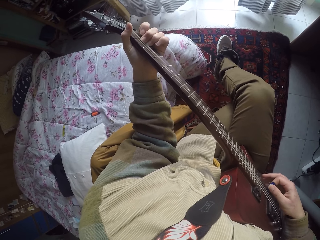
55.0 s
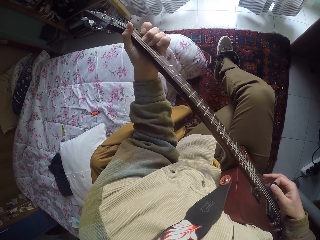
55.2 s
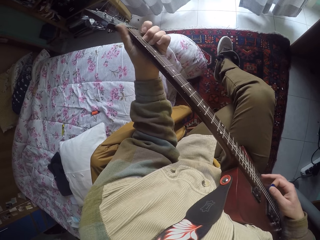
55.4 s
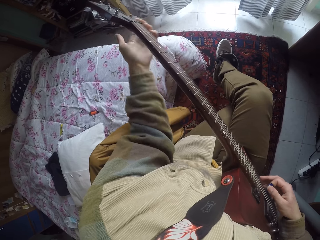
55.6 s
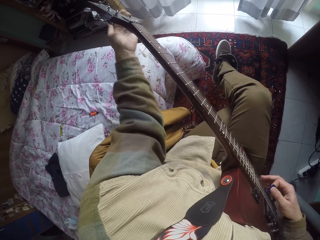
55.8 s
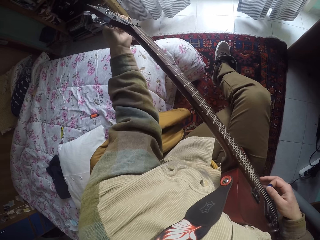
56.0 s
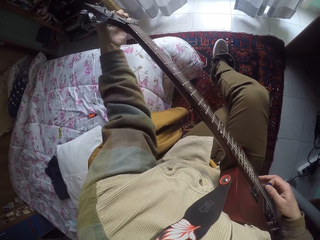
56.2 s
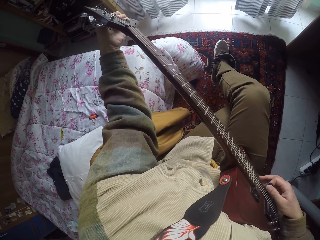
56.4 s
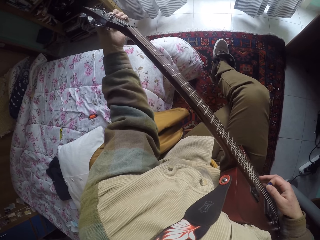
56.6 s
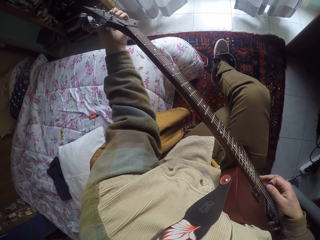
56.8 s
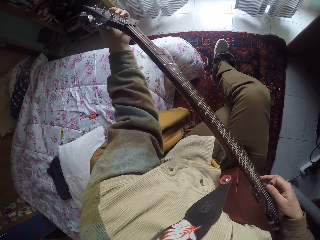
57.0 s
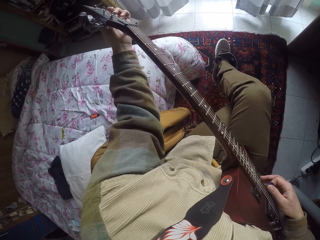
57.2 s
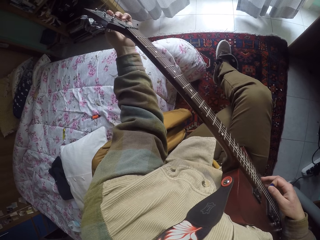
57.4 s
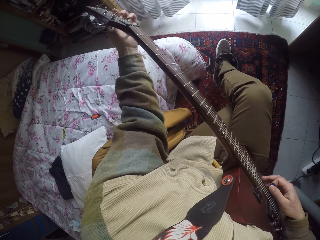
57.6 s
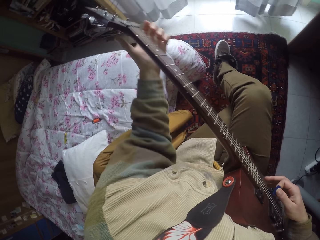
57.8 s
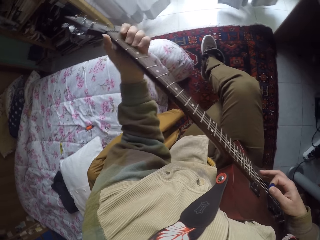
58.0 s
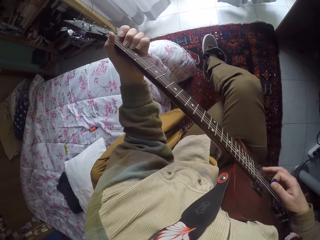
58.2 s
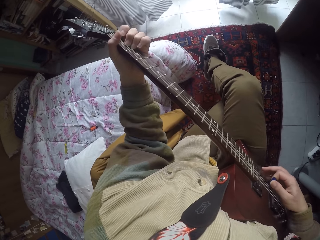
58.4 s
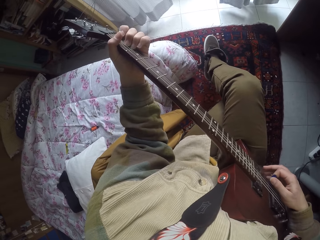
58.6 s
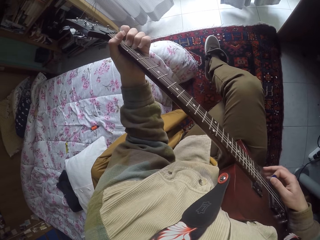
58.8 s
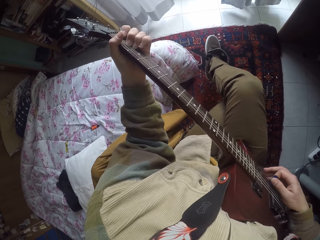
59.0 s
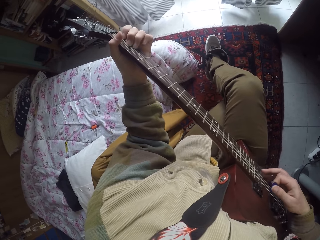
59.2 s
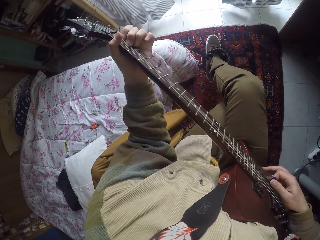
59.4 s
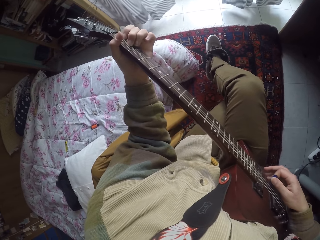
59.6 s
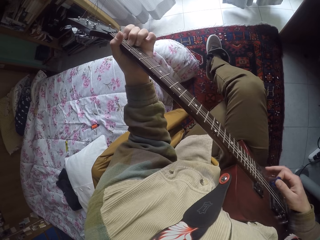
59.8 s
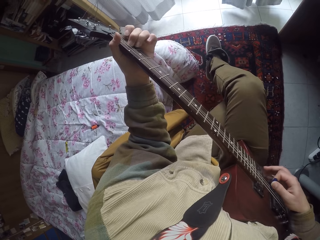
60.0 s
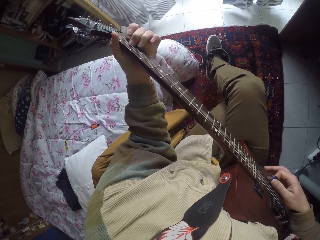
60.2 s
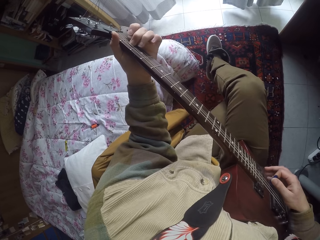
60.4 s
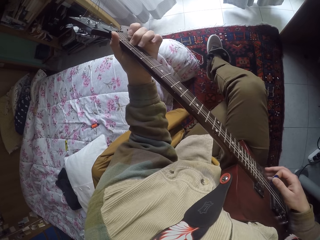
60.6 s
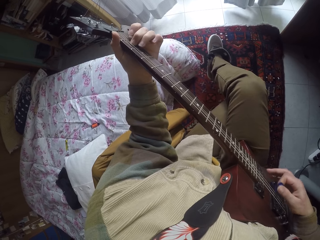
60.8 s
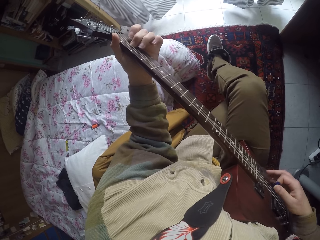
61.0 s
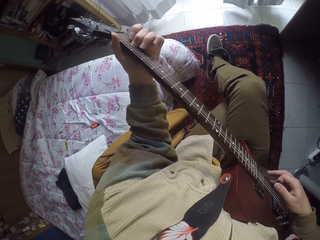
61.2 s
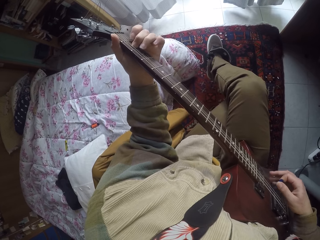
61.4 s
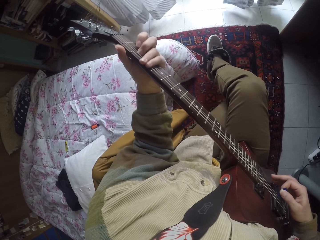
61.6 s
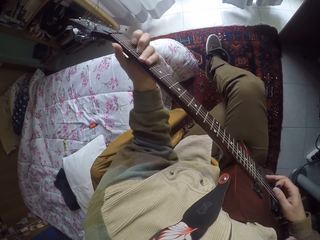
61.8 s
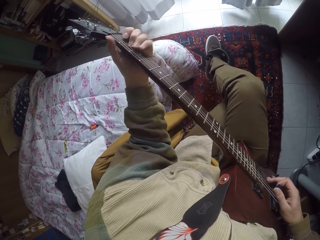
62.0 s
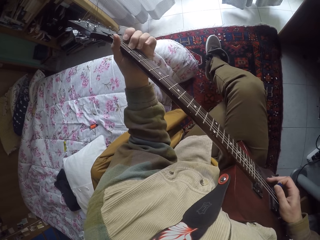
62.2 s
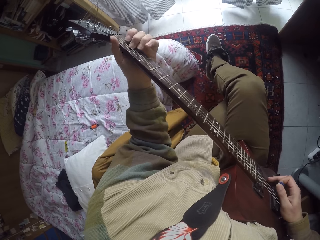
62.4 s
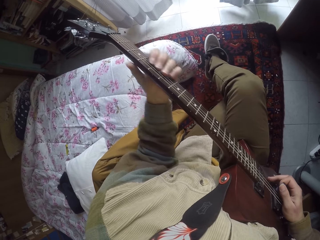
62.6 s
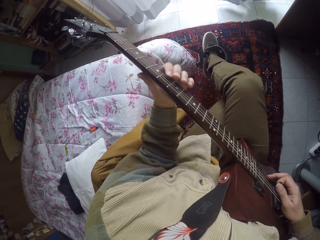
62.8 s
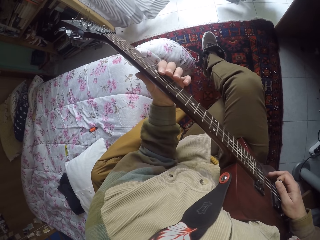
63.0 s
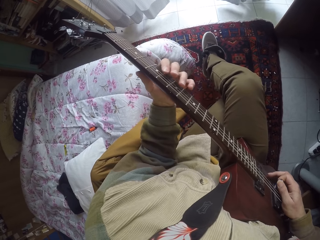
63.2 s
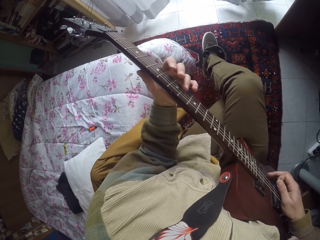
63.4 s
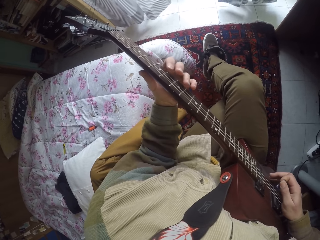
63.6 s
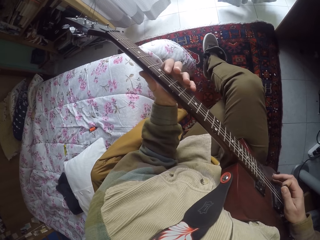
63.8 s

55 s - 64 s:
The camera wearer tightens the wires. They play the guitar.

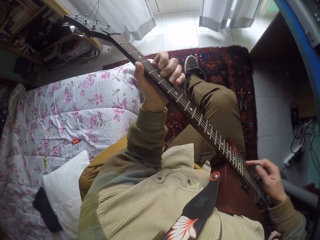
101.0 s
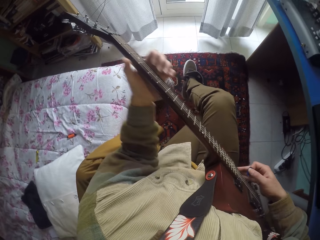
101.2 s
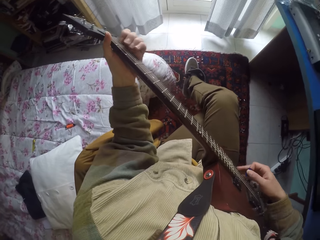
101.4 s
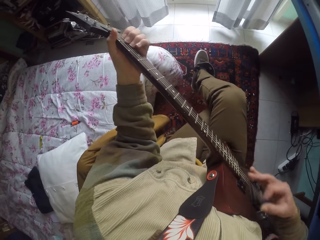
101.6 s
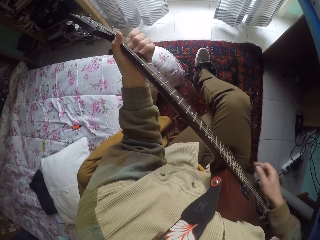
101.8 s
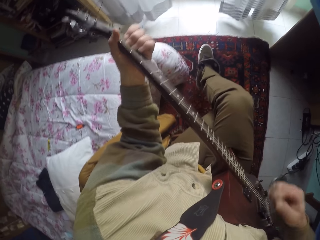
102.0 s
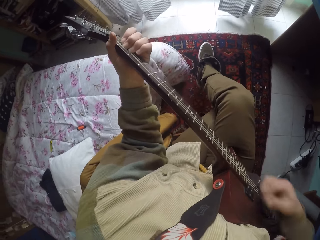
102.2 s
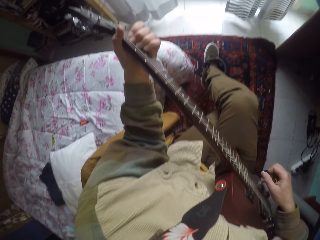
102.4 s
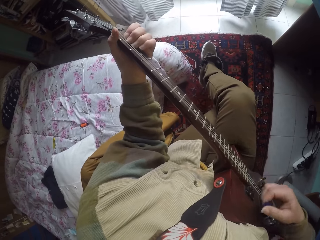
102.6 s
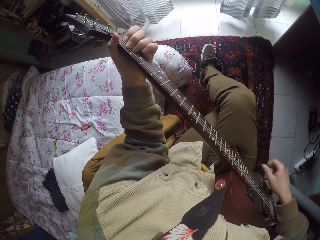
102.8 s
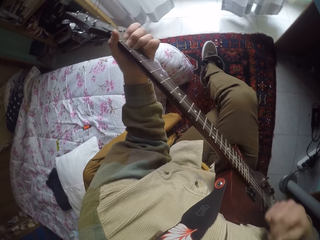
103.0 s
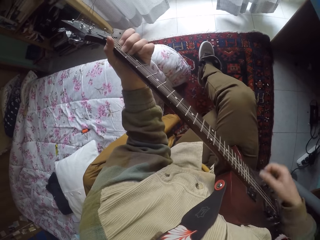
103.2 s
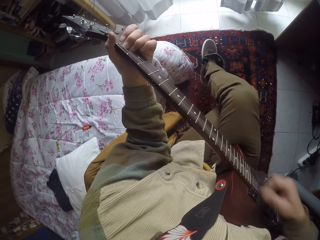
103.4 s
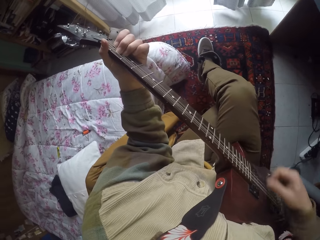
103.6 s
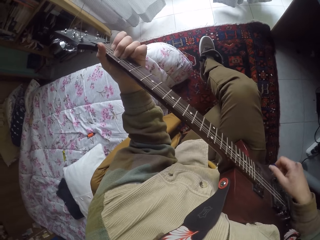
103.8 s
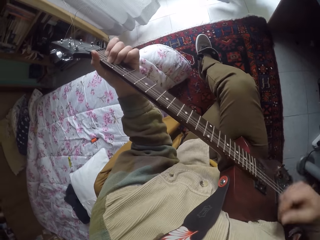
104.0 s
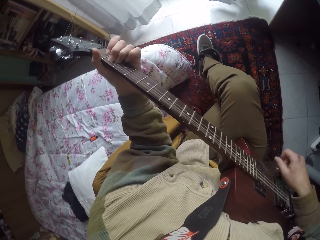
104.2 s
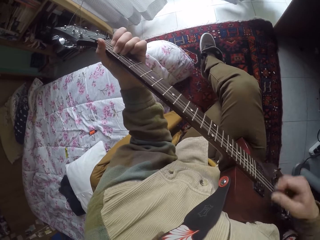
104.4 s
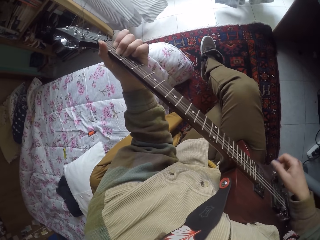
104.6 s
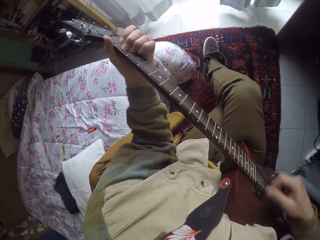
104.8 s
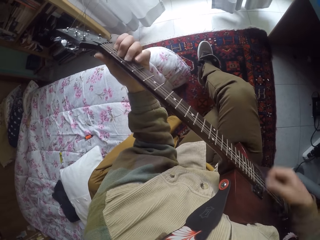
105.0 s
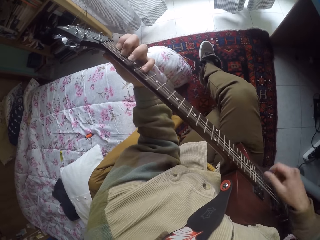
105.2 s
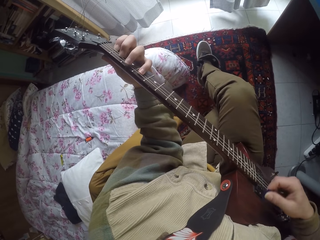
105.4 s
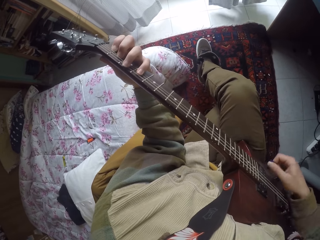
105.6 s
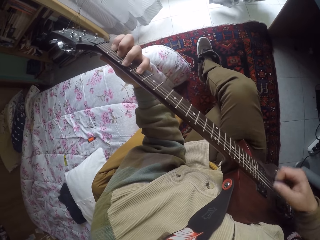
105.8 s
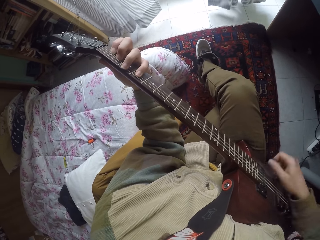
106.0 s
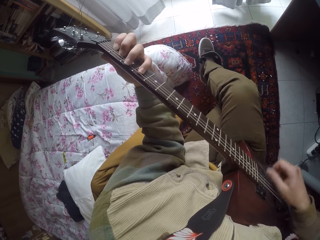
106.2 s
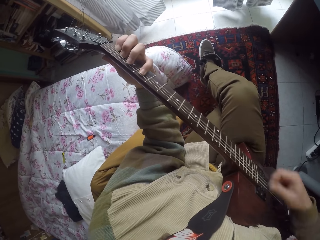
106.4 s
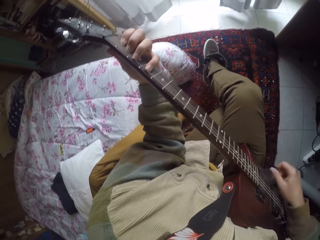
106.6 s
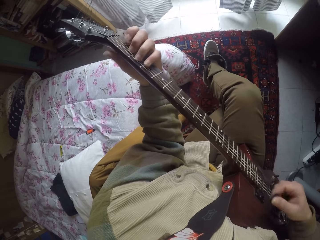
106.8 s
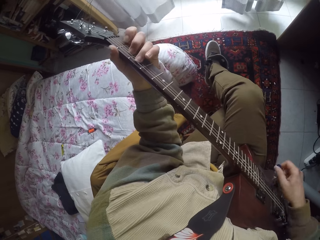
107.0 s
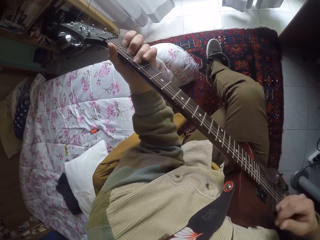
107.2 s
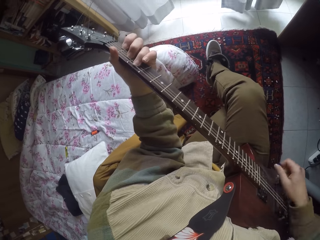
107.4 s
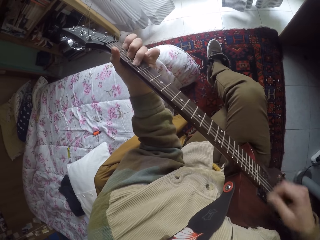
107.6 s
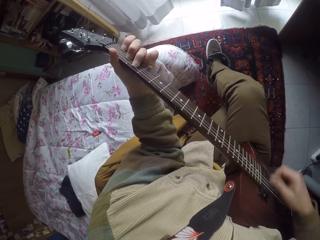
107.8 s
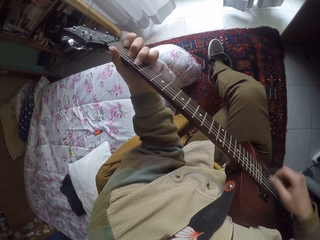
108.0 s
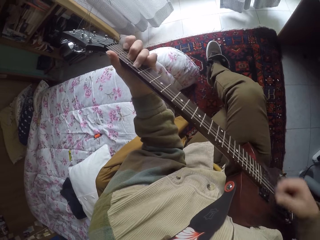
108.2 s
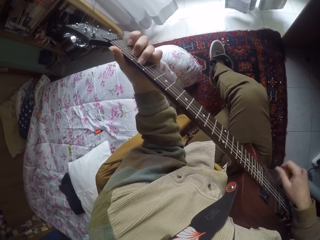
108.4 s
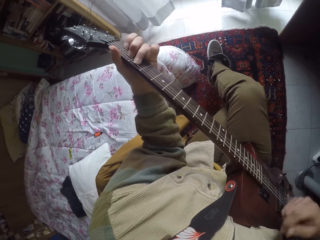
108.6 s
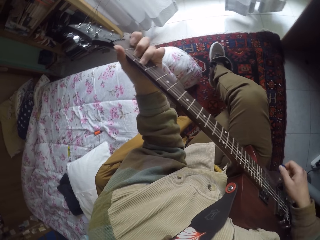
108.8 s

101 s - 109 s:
The camera wearer plays the guitar.
